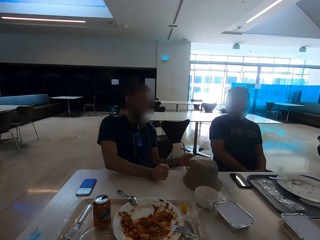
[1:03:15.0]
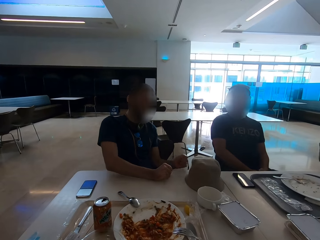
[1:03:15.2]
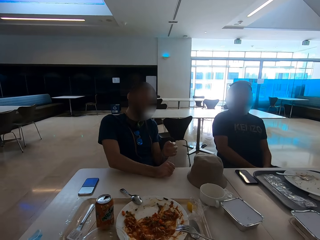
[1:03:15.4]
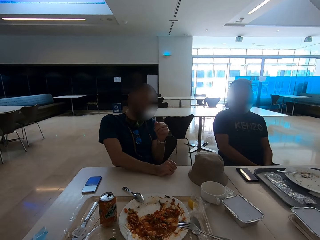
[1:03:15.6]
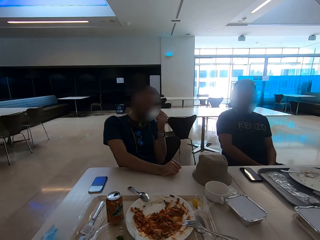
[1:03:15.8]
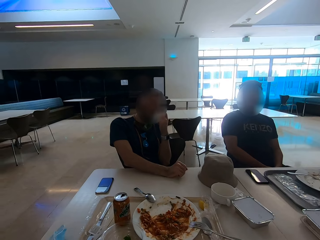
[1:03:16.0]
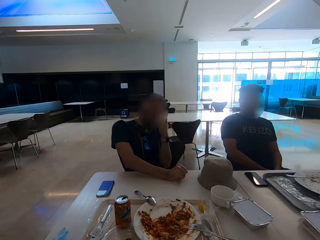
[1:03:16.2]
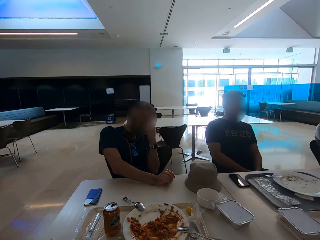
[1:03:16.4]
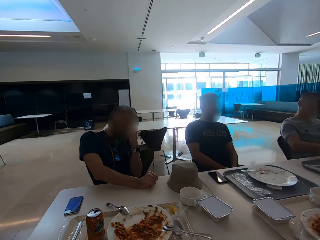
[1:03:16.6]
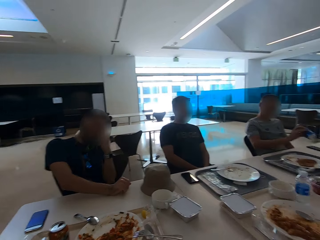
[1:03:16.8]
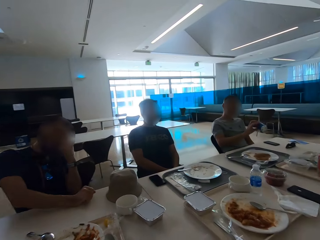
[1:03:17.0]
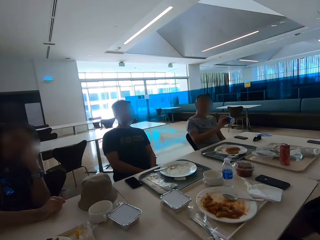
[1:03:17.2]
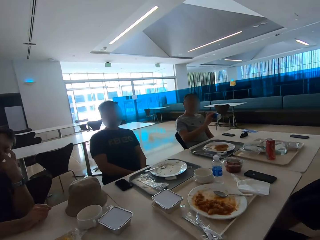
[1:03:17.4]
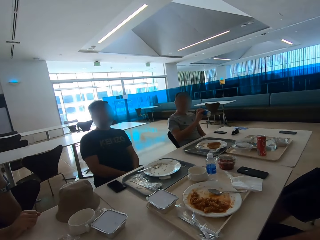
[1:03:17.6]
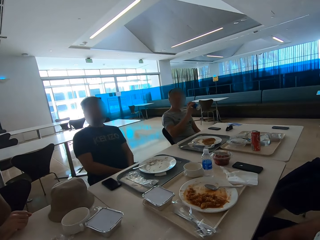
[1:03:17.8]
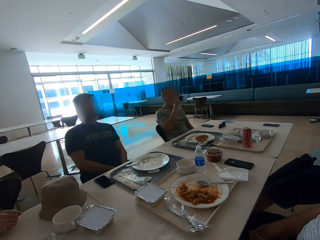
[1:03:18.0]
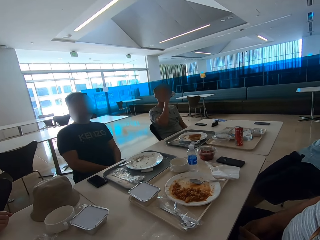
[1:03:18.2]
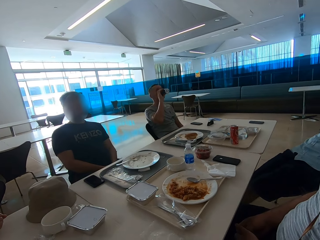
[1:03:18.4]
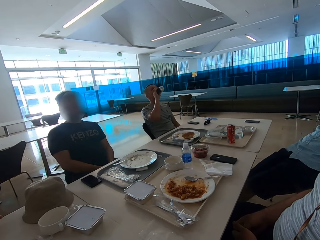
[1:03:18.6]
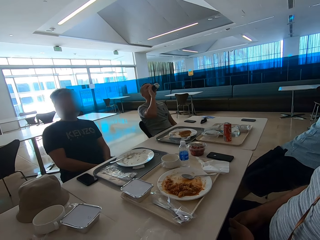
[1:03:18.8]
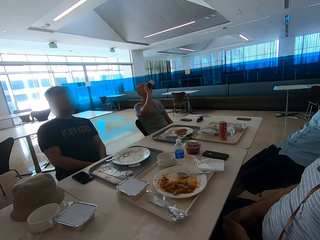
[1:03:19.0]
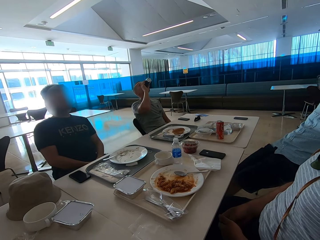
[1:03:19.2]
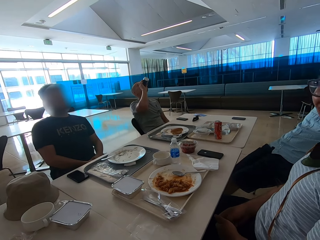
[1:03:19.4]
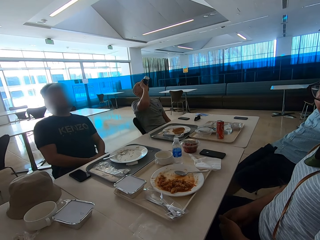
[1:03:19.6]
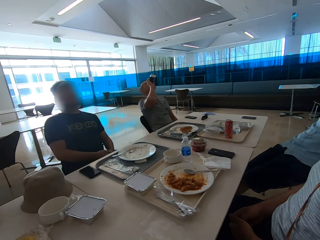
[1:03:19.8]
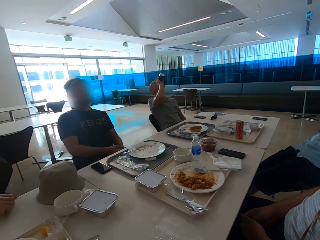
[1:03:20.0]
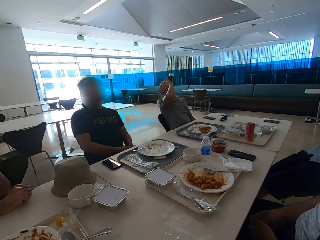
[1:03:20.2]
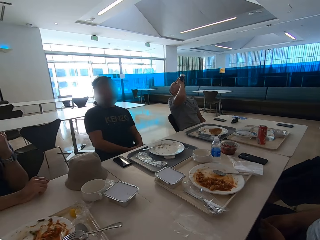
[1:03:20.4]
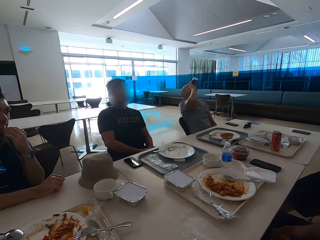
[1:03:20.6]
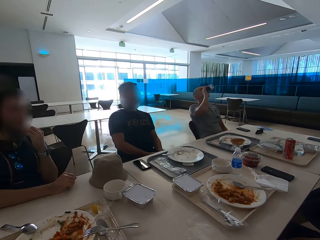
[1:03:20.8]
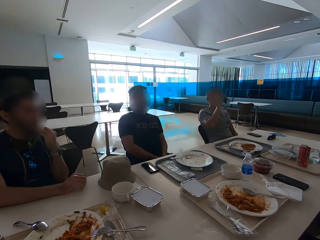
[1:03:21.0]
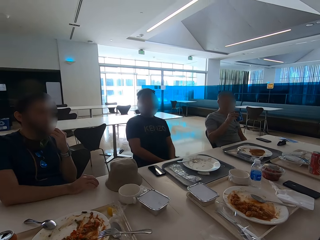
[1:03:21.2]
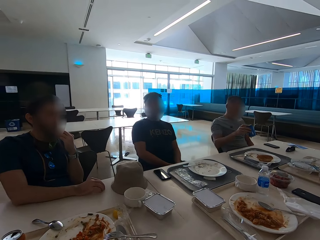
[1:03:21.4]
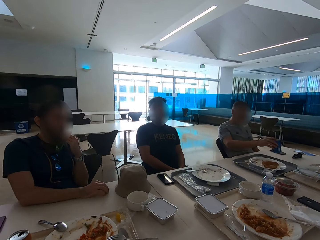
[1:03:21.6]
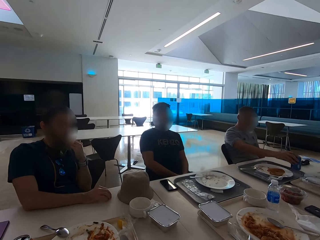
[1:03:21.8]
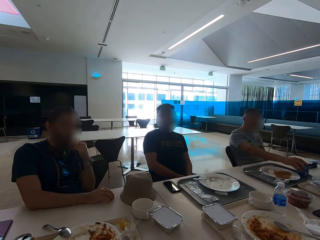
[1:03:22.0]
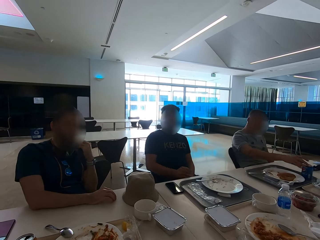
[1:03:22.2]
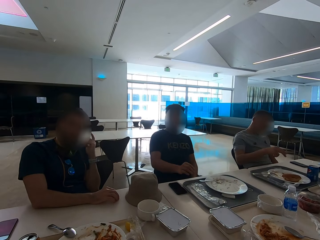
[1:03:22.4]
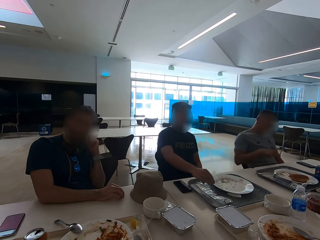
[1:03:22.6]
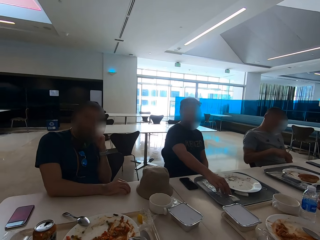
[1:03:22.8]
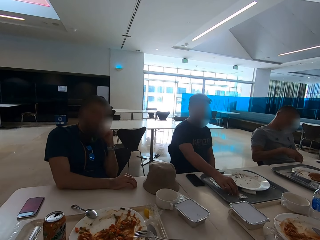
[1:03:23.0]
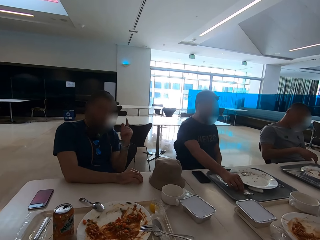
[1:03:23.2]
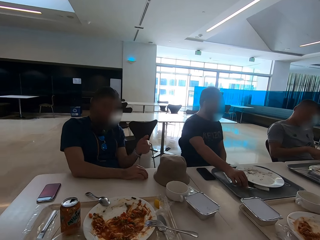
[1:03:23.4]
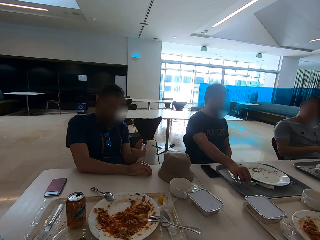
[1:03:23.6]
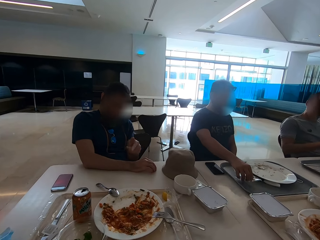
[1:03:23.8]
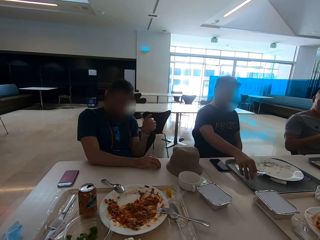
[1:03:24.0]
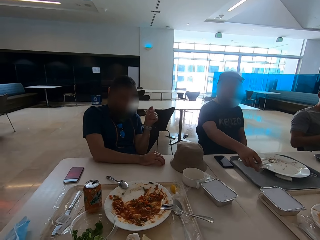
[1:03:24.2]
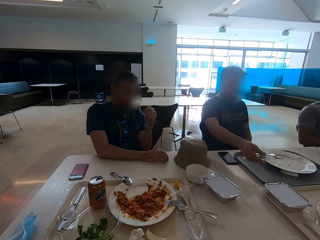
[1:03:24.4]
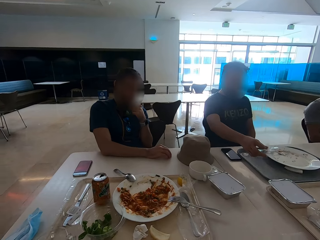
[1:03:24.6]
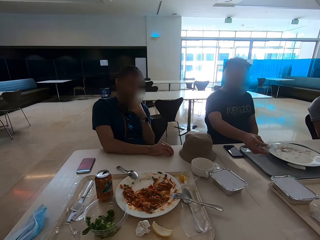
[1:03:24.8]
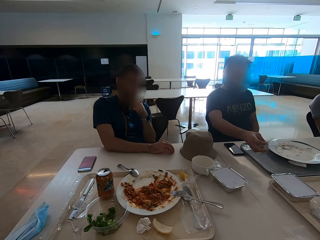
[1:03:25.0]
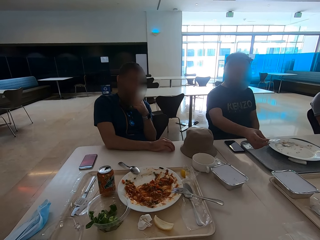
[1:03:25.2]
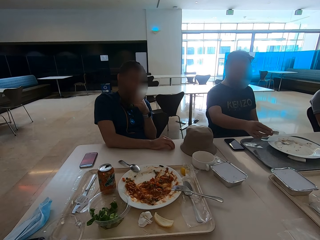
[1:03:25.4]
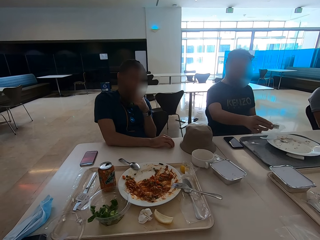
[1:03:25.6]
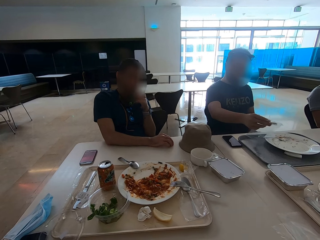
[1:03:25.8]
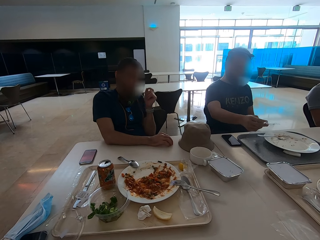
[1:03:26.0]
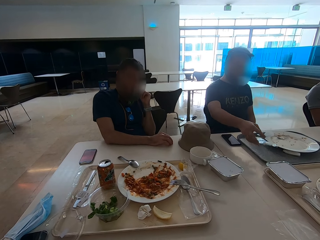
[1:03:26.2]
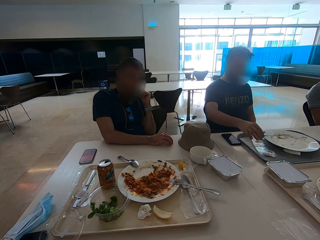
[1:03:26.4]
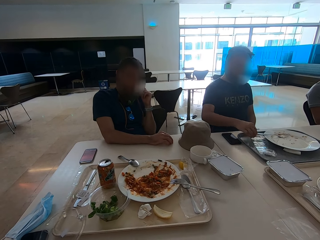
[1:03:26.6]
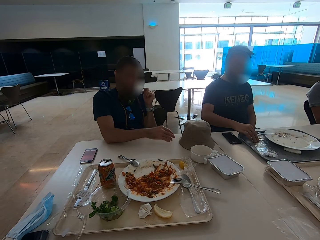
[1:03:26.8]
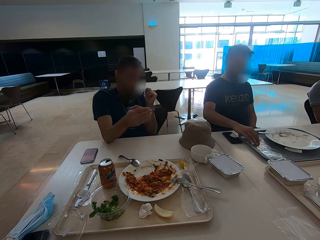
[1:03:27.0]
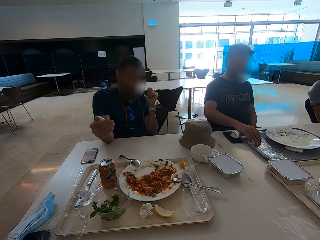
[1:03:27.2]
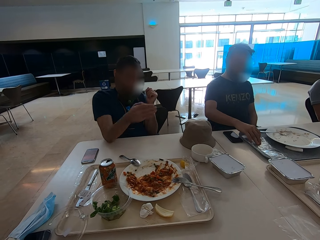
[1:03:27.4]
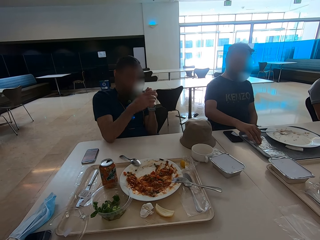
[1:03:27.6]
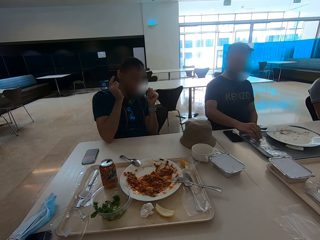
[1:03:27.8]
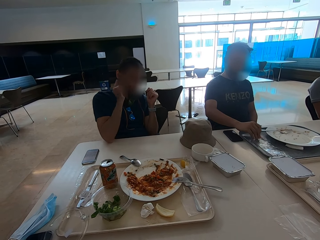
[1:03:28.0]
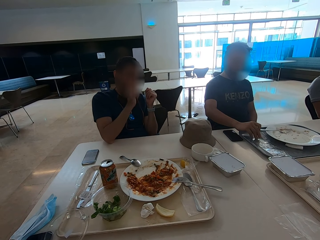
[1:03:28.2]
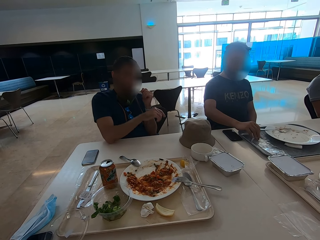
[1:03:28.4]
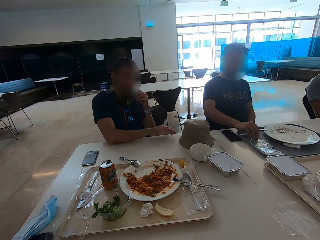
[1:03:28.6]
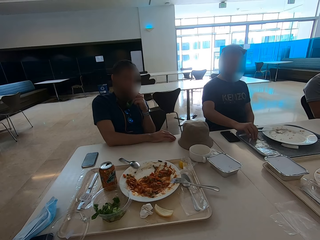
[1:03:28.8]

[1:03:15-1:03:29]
A man moves his hands. The man touches his face. A second man sits close to a third man. The first man scratches his face. The second man looks at a can. A fourth man sits close to a fifth man. The fifth man sits close to the camera wearer. The second man drinks from the can. The third man moves his hands. The first man scratches his beard. The second man puts the can on the tray. The third man takes the polythene paper from the tray. The second man moves his hand on the table. The first man points, uses gestures and touches his beard. The third man drops the polythene on the tray and moves the paper on the tray. The first man gestures with the right hand. The third man picks up something in the paper.

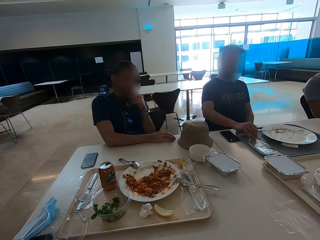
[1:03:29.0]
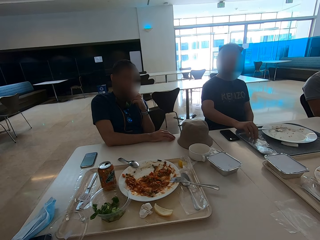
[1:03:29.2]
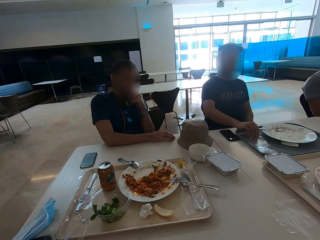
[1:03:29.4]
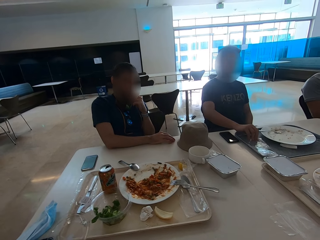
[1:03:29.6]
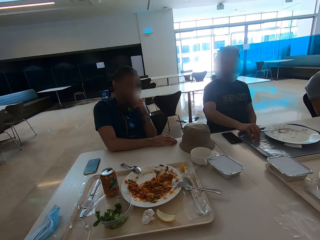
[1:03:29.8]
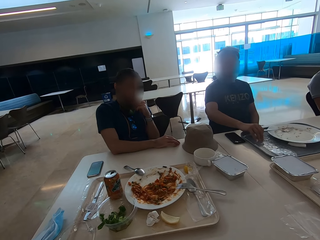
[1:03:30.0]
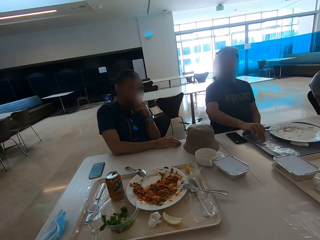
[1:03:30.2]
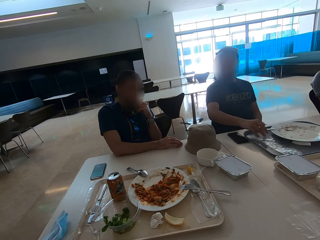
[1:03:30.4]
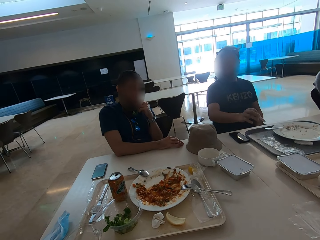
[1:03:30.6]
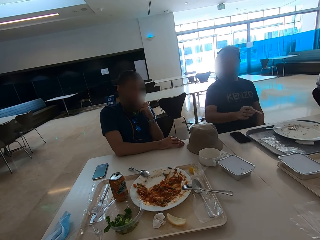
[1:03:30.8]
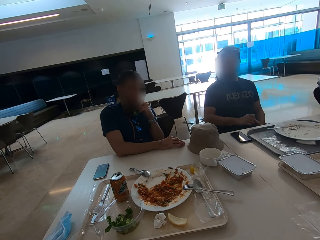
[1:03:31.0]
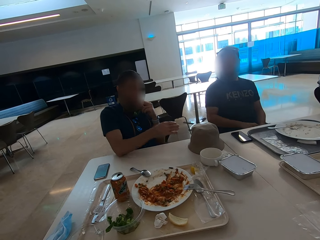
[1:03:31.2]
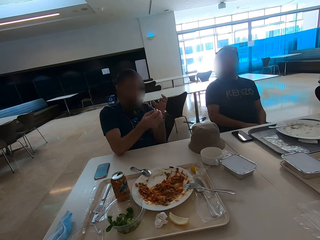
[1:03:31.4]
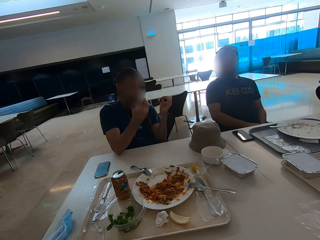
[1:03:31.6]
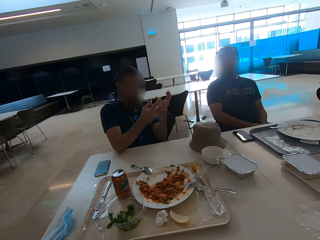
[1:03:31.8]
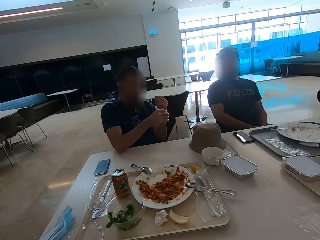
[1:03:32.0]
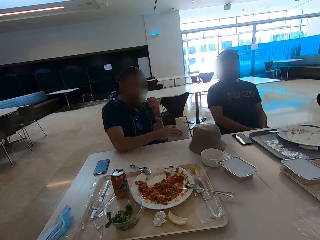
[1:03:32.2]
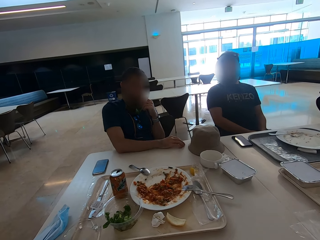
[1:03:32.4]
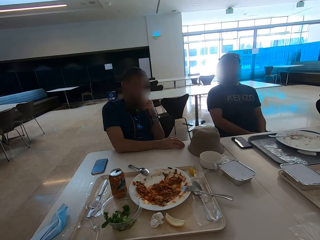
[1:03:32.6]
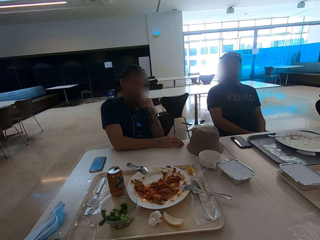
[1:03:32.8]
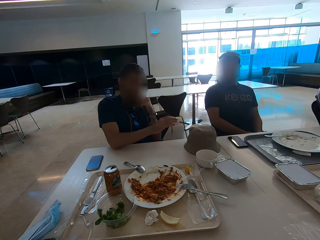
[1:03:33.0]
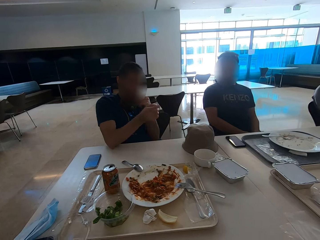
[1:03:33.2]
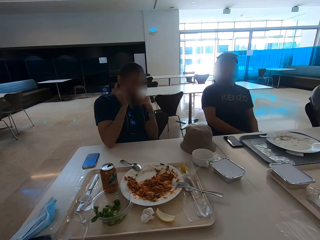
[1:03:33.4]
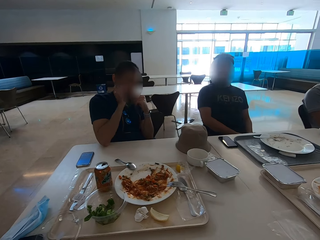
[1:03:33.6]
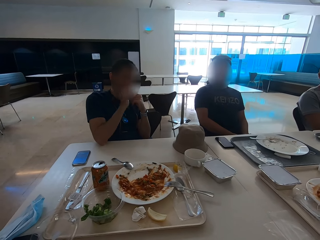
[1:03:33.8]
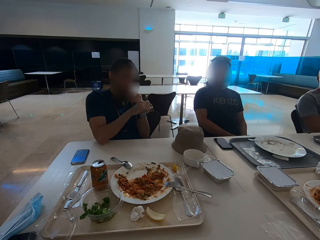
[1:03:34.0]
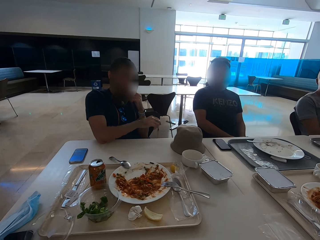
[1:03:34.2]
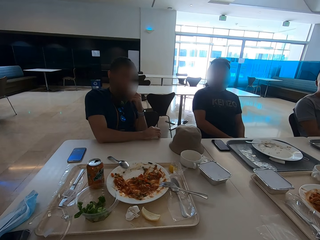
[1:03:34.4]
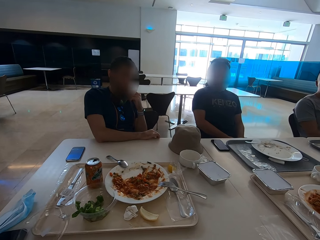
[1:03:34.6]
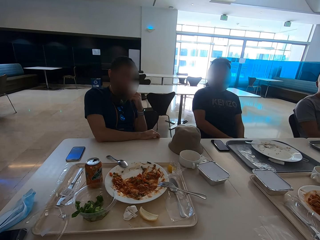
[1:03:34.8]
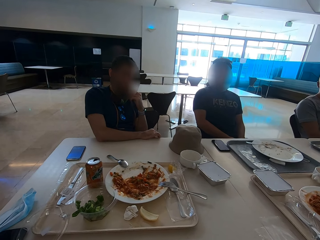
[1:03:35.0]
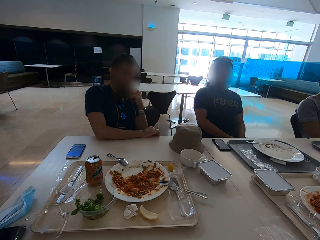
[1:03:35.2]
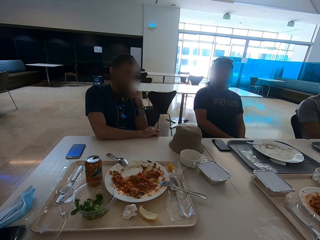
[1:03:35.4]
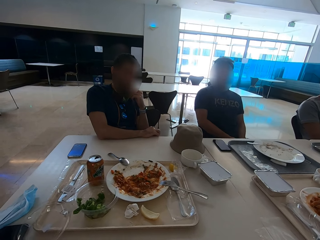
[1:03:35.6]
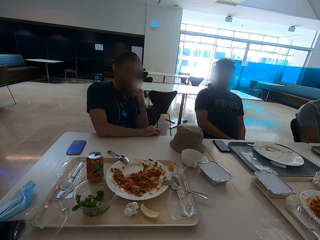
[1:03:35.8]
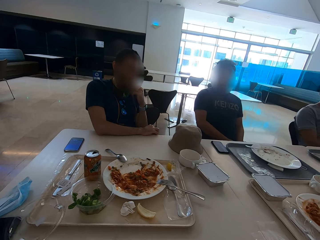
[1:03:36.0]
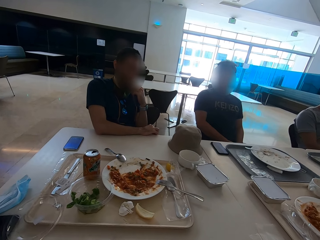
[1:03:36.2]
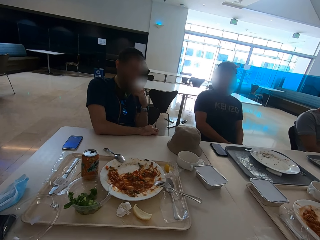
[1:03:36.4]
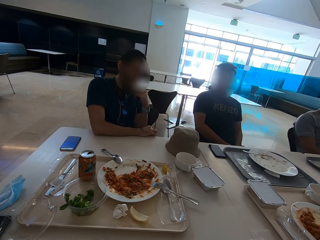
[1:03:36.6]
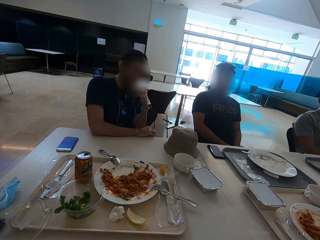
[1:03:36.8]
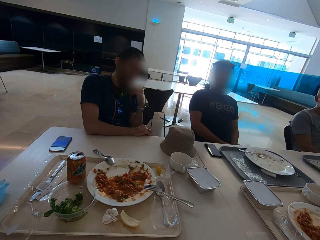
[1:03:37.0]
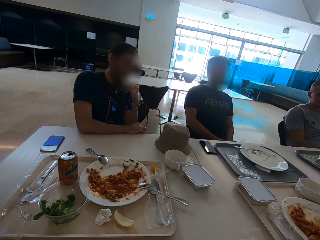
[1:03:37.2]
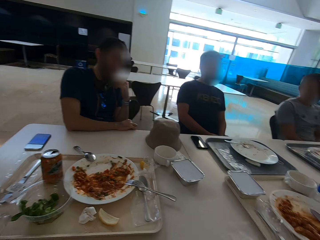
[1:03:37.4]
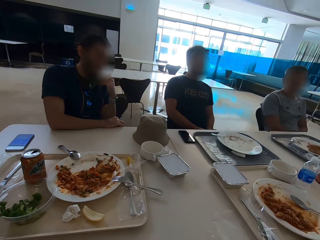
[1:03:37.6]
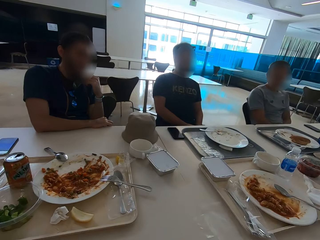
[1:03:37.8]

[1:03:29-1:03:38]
A man touches his face. Another man takes a sachet from the table. The first man gestures. A third man sits close to the second man.
